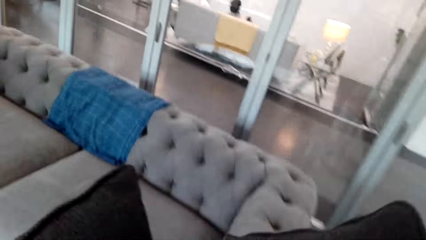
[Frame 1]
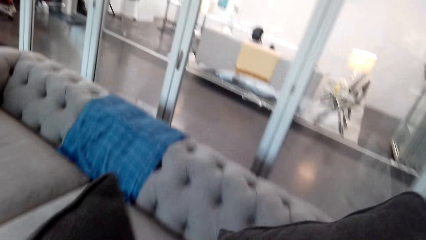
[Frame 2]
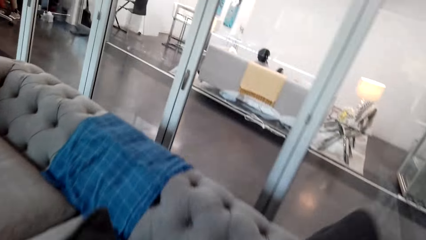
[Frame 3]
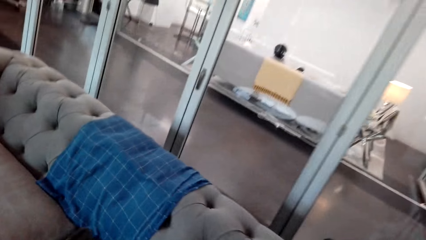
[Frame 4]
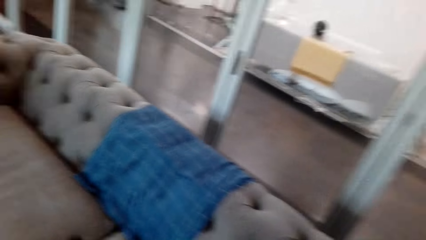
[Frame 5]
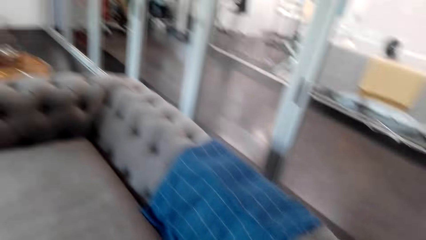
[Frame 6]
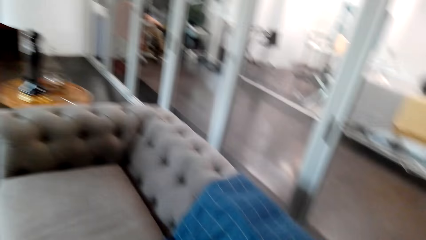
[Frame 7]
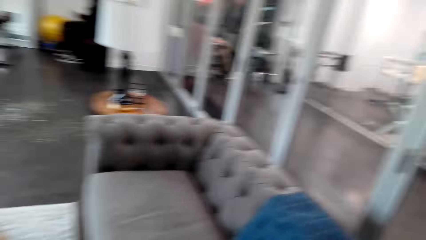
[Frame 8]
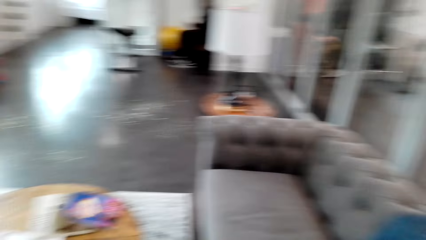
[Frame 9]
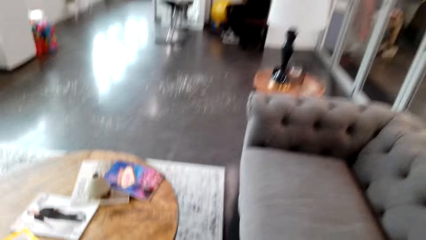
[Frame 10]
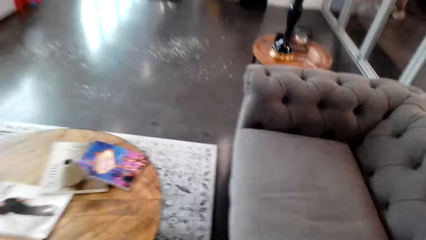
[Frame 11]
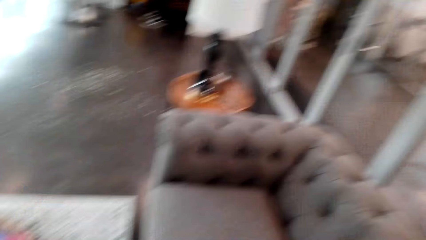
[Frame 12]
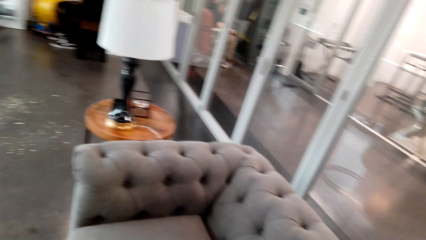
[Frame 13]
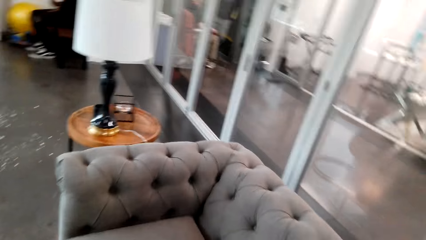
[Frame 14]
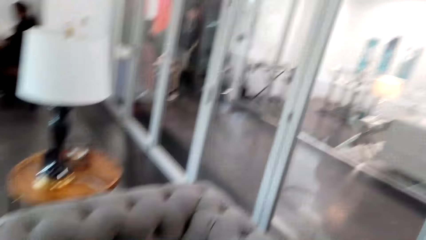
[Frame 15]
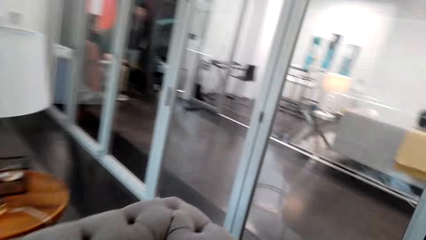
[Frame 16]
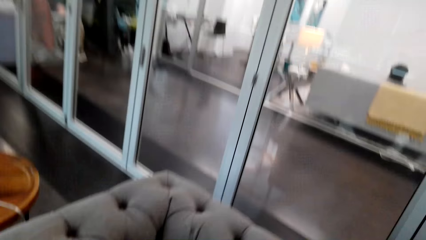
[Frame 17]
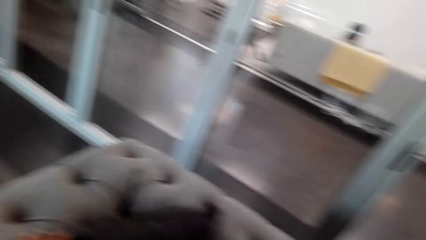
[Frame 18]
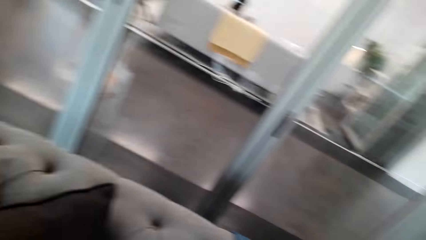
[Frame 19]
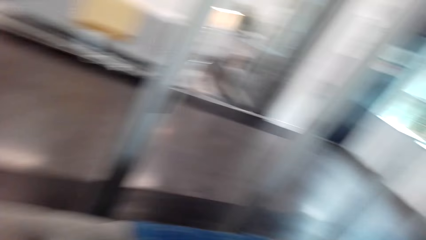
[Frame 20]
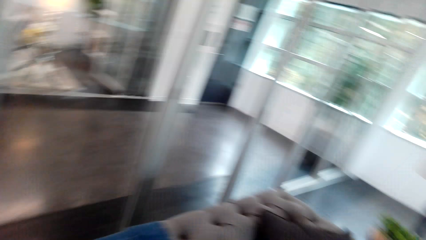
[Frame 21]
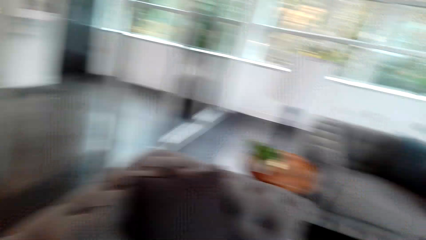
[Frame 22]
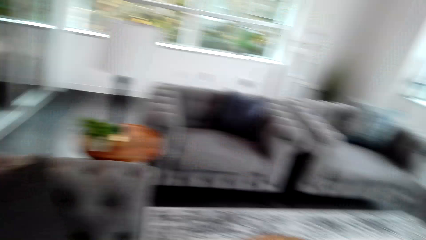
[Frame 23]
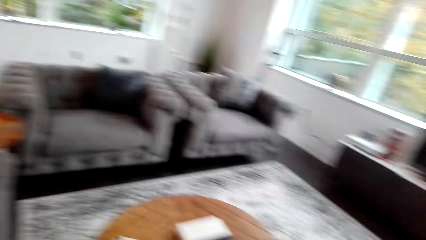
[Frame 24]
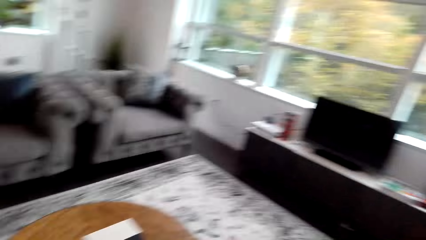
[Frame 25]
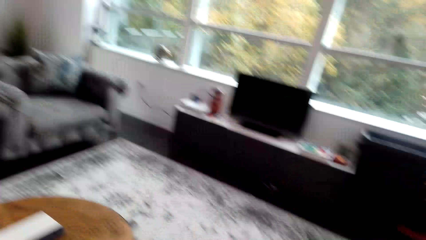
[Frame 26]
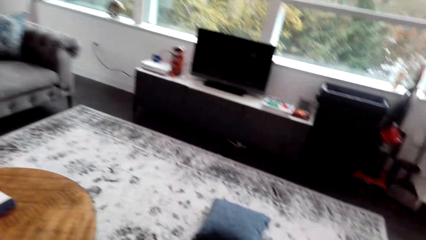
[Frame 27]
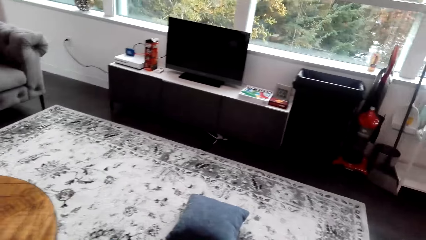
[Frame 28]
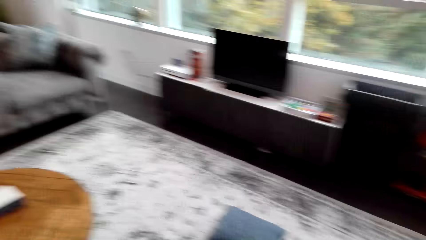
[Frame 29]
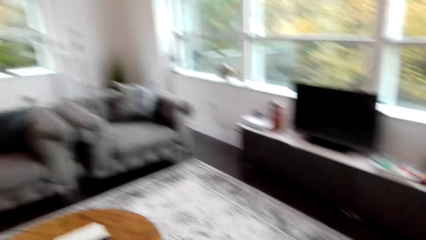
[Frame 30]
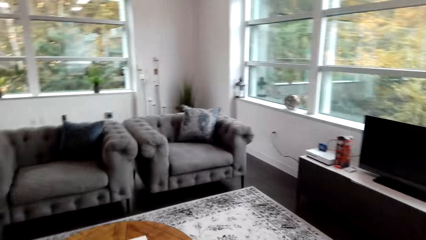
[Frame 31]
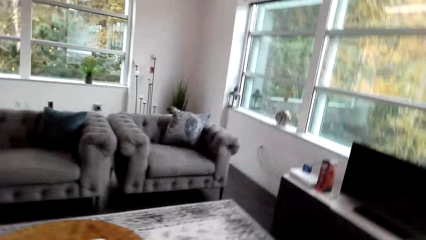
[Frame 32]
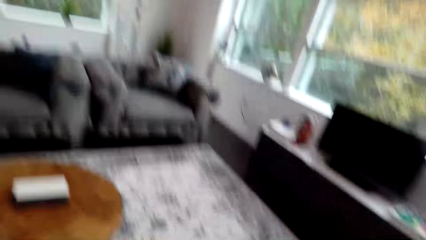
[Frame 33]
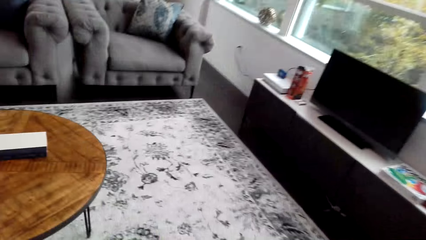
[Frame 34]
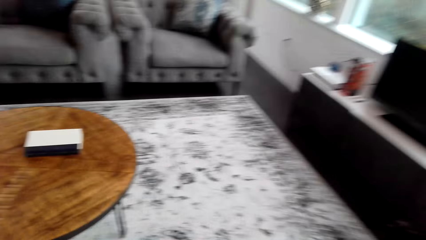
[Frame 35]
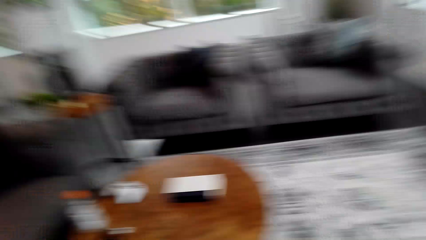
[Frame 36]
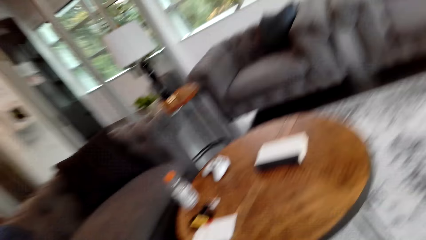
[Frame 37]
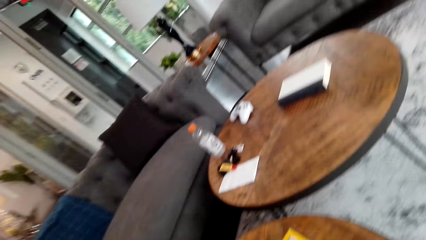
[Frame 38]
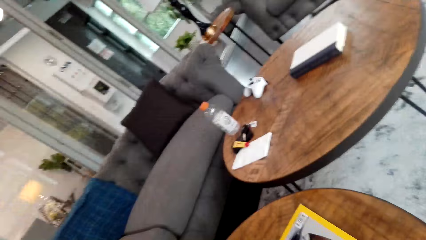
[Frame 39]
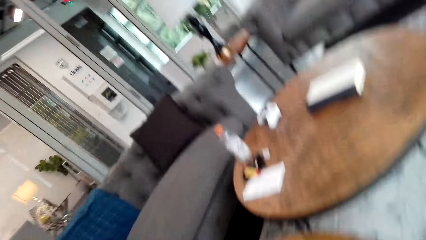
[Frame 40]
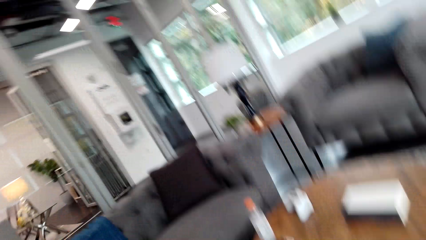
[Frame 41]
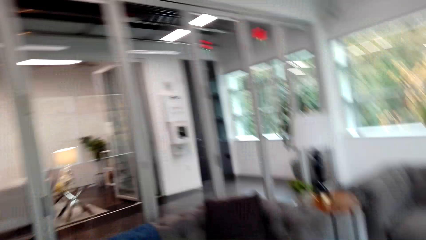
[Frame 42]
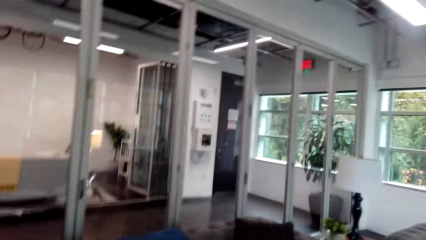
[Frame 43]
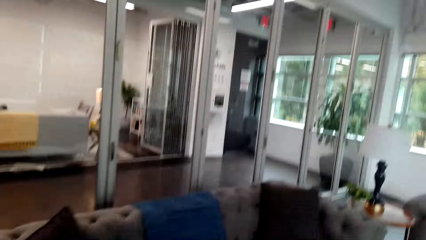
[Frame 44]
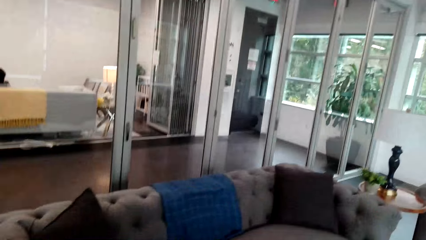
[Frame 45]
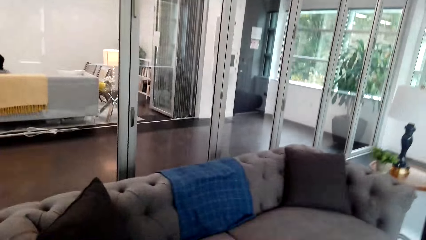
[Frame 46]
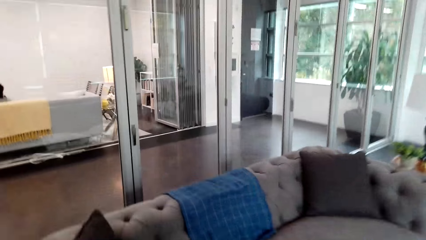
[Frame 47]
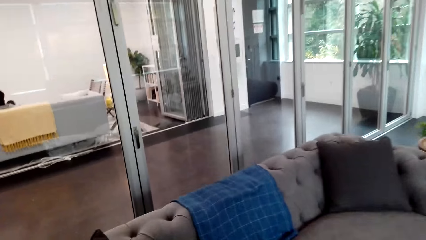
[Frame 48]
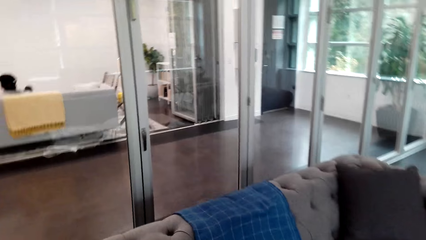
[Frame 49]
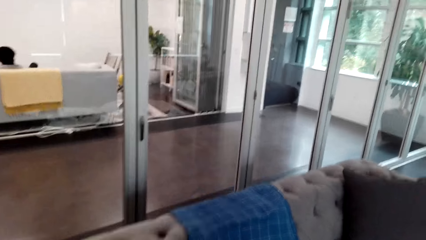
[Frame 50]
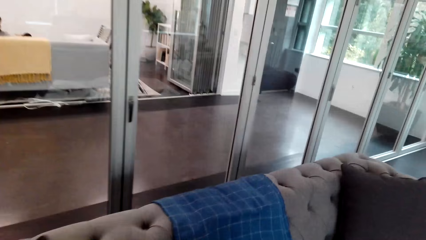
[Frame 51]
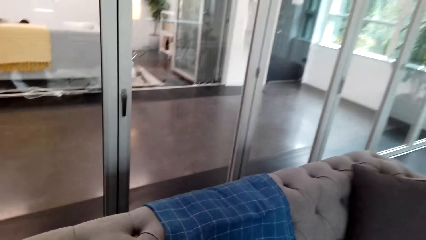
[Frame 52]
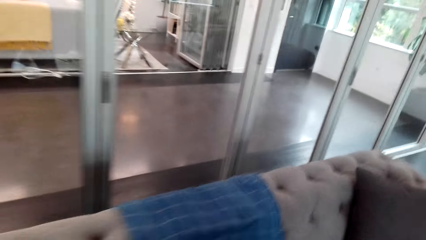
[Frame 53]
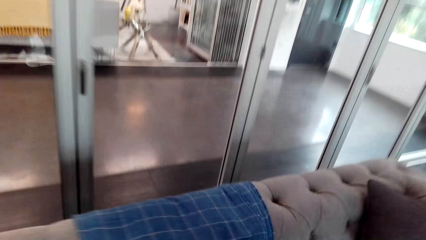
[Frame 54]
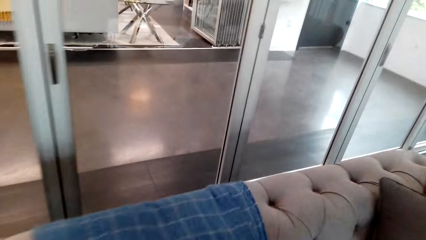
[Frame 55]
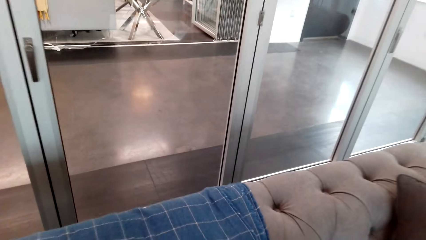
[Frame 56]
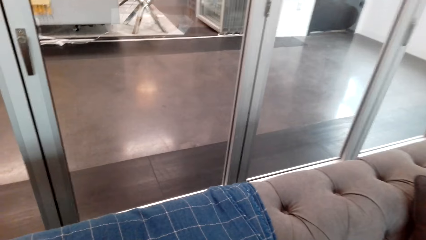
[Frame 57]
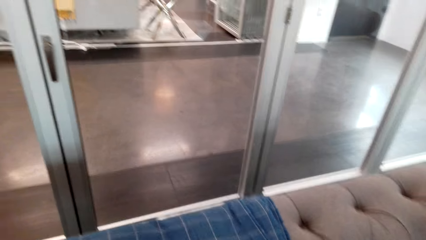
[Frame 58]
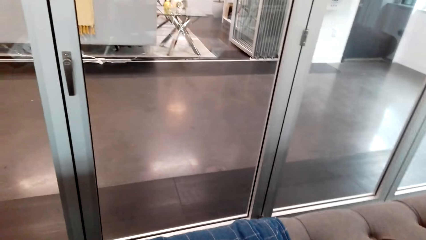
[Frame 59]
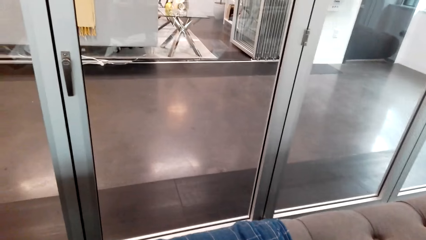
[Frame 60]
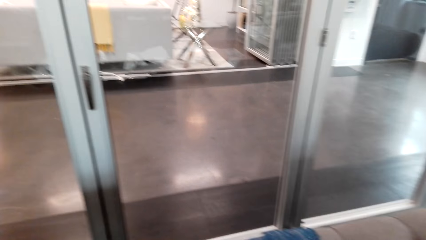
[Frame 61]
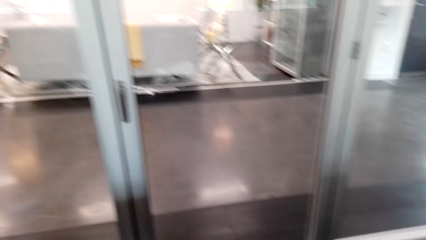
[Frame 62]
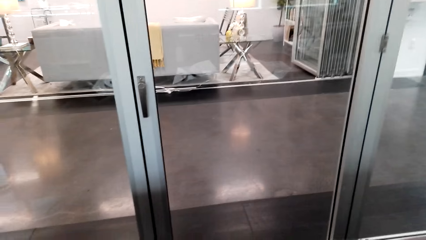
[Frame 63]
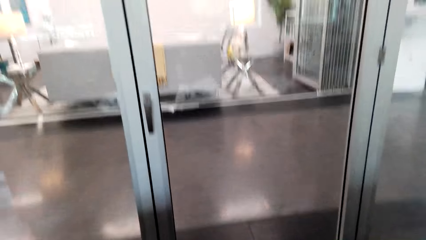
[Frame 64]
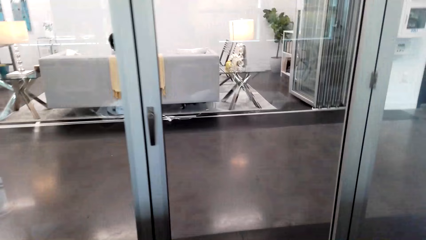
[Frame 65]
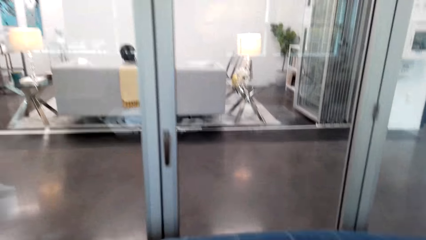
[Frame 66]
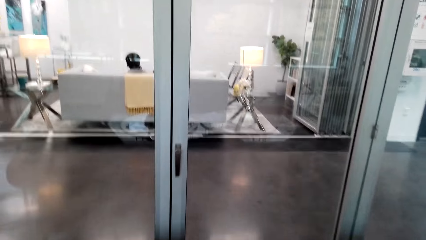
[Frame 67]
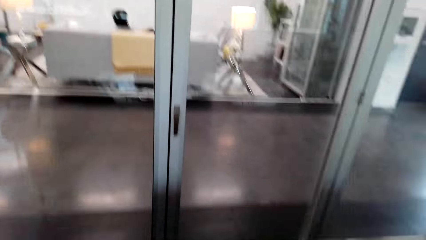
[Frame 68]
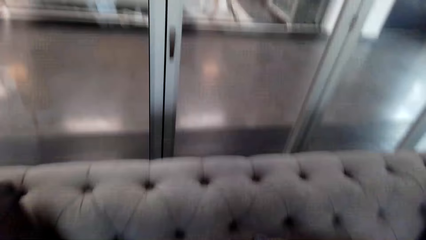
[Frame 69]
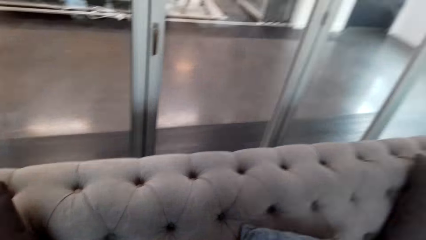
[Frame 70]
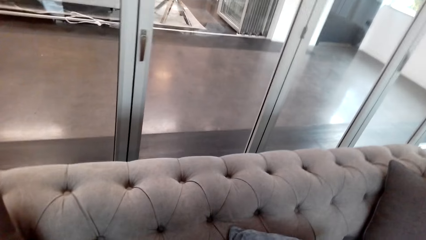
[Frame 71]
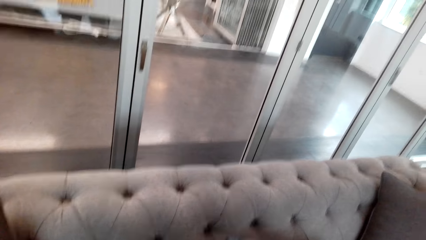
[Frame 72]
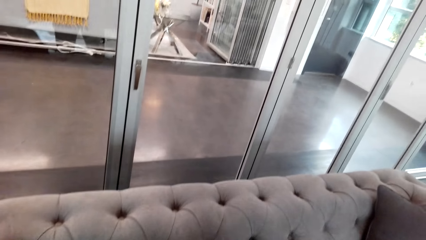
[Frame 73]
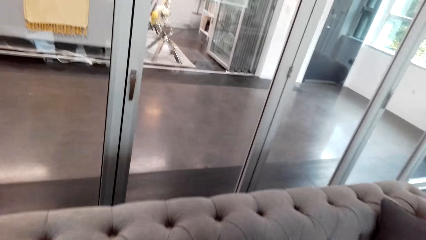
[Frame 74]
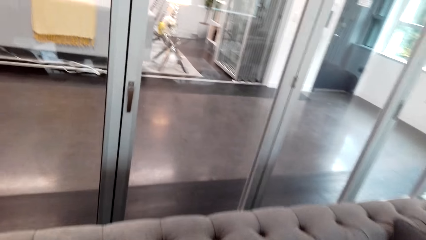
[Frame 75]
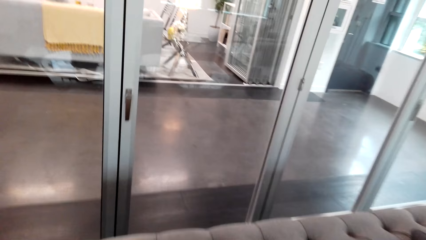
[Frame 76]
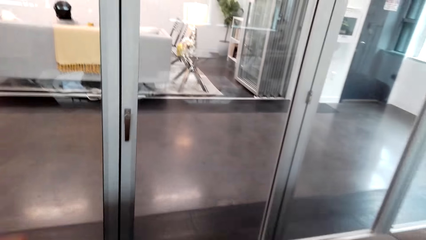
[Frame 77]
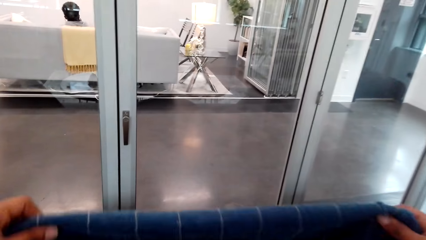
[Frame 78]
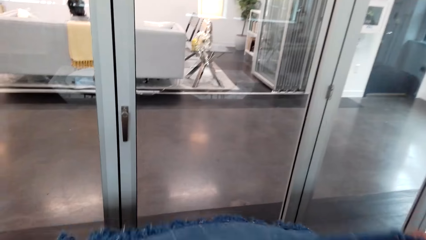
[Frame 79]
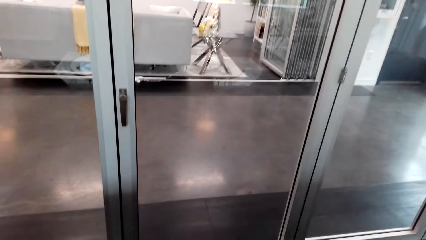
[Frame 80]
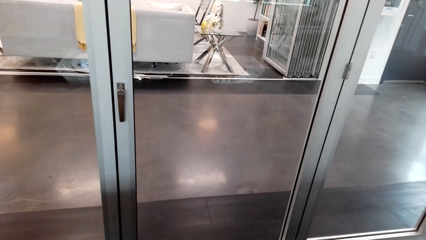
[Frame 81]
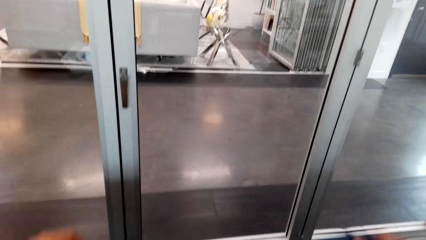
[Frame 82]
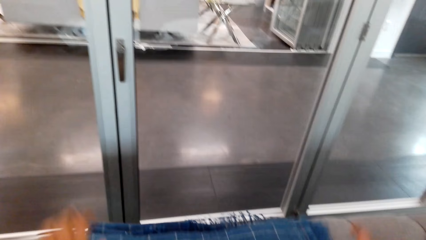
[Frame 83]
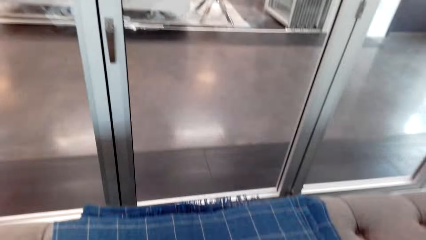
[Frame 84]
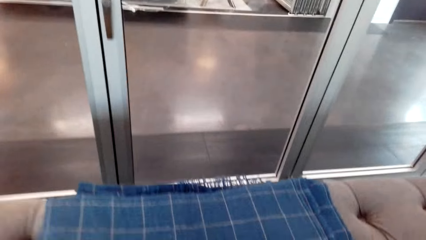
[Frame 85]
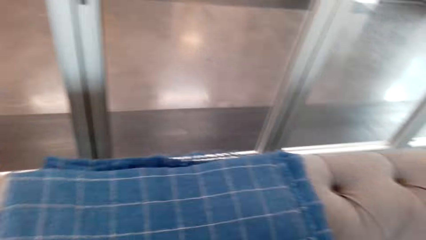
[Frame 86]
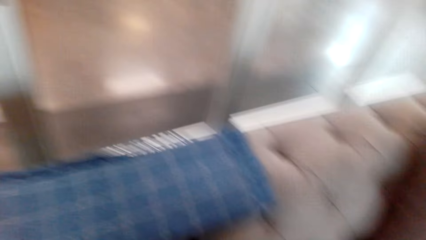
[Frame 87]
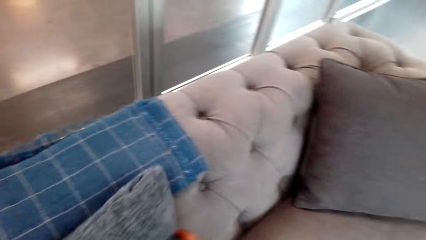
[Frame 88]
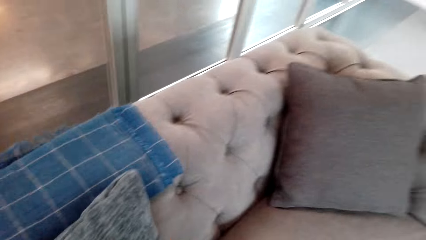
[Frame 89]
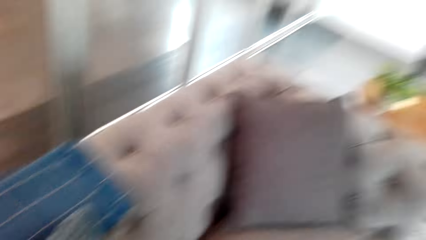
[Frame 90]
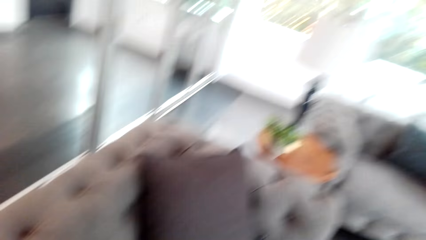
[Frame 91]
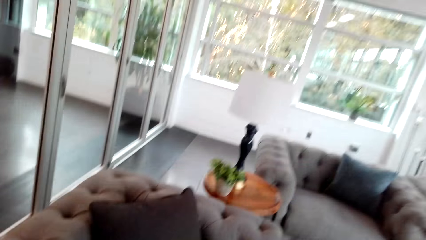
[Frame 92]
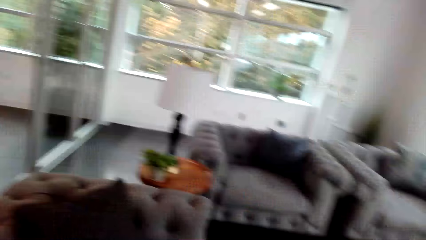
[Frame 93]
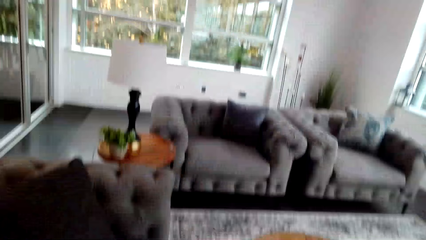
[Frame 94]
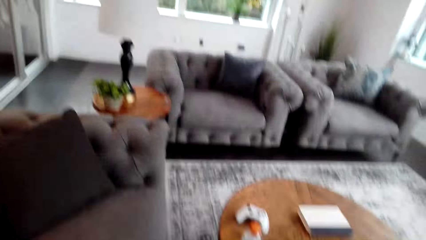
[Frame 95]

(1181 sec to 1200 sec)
The camera wearer puts the pillow on the sofa. They walk around the house. They spread the piece of cloth on the sofa.
